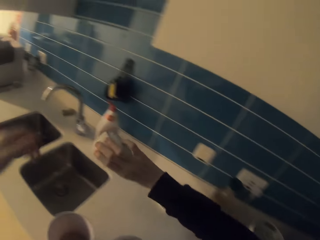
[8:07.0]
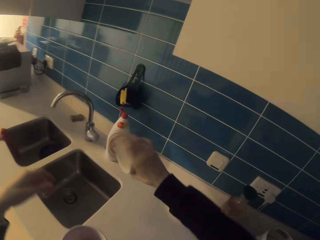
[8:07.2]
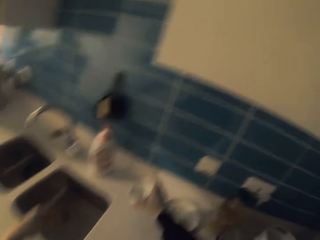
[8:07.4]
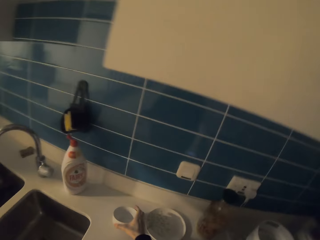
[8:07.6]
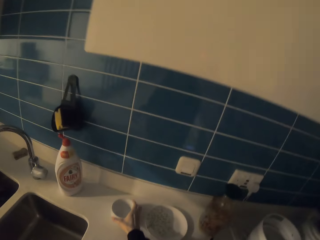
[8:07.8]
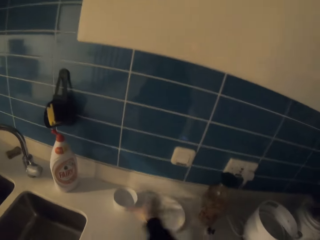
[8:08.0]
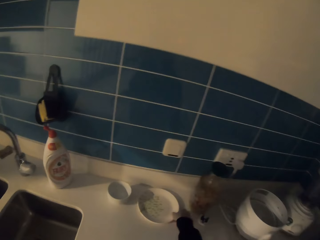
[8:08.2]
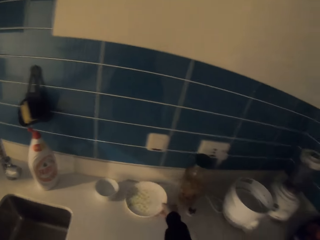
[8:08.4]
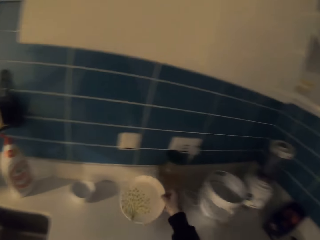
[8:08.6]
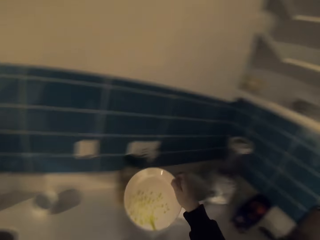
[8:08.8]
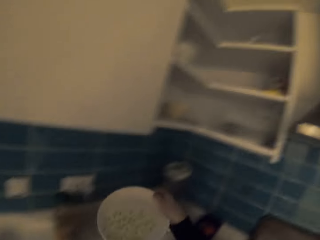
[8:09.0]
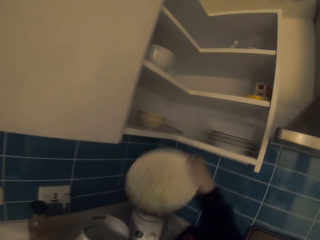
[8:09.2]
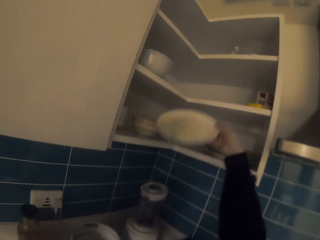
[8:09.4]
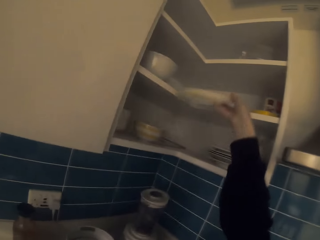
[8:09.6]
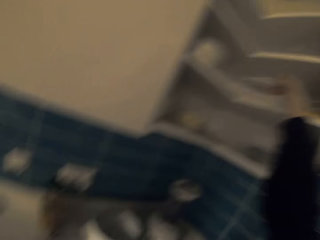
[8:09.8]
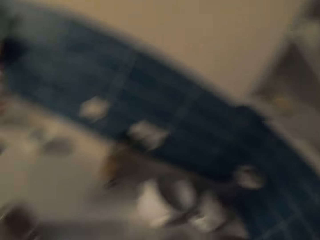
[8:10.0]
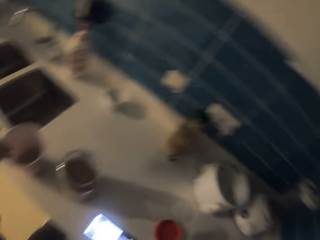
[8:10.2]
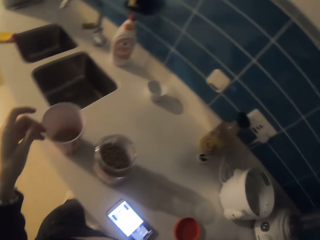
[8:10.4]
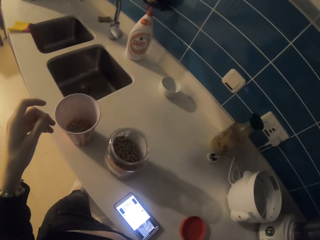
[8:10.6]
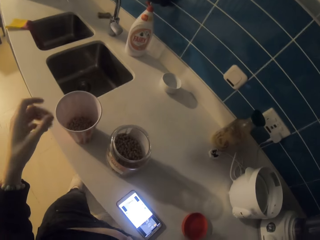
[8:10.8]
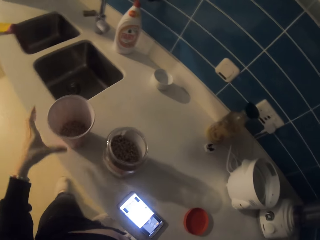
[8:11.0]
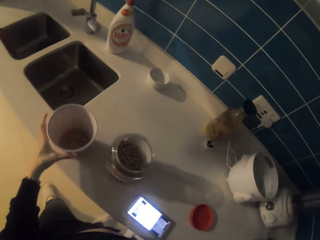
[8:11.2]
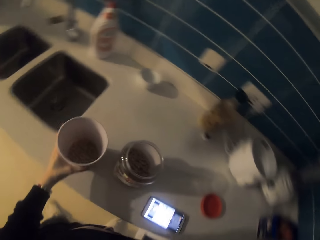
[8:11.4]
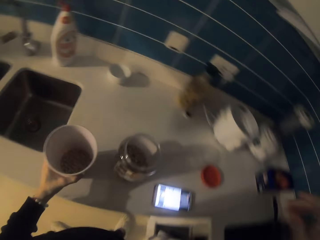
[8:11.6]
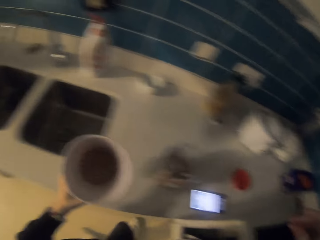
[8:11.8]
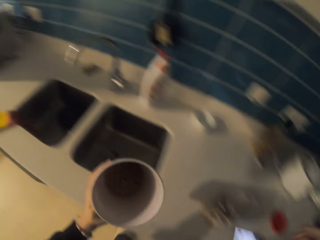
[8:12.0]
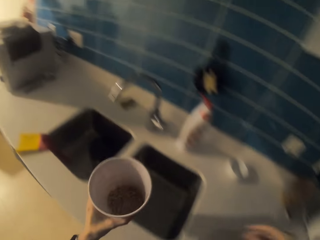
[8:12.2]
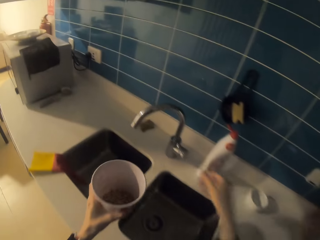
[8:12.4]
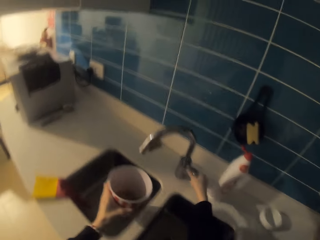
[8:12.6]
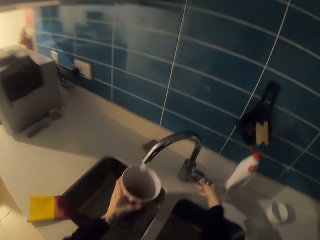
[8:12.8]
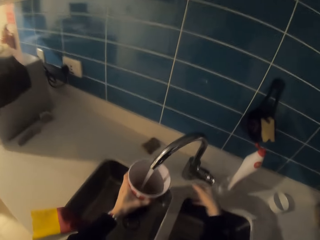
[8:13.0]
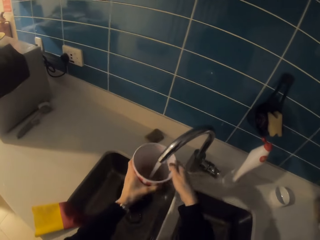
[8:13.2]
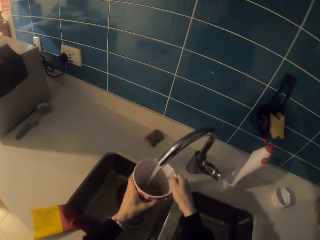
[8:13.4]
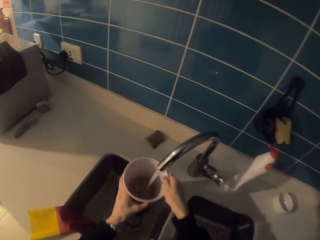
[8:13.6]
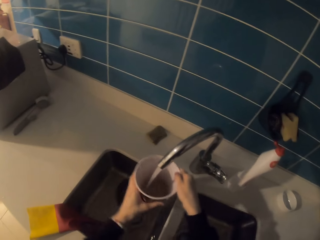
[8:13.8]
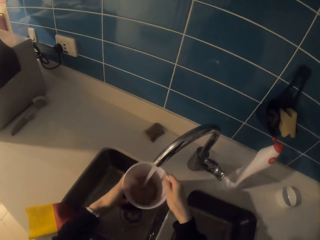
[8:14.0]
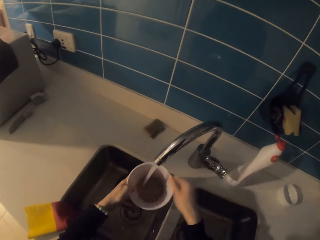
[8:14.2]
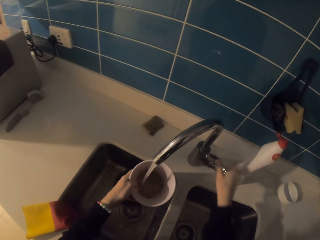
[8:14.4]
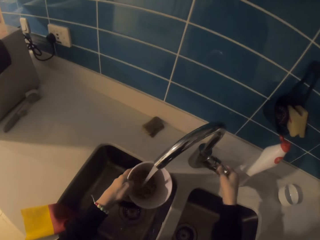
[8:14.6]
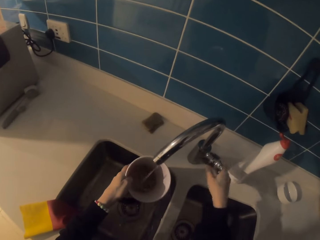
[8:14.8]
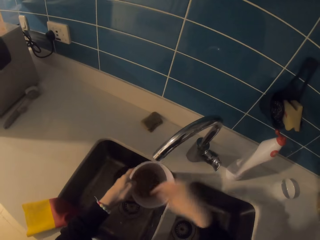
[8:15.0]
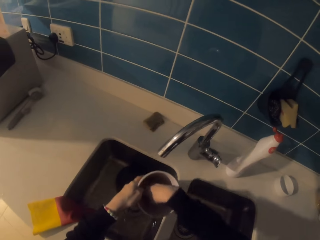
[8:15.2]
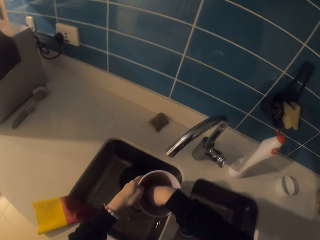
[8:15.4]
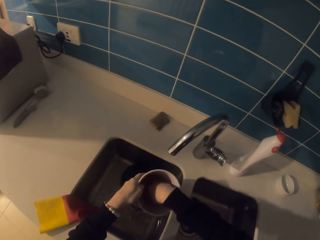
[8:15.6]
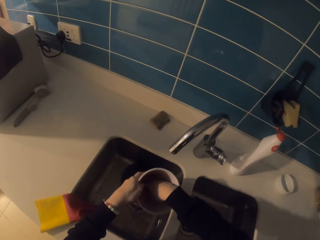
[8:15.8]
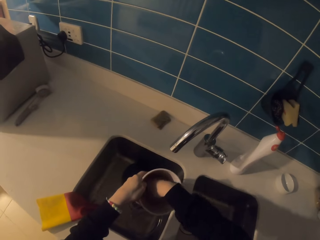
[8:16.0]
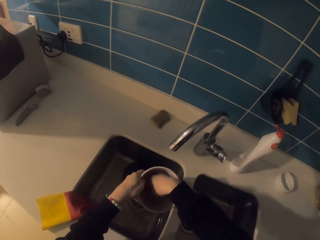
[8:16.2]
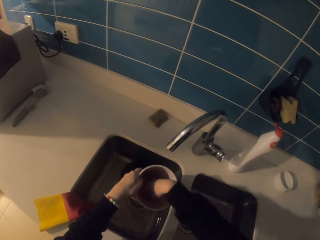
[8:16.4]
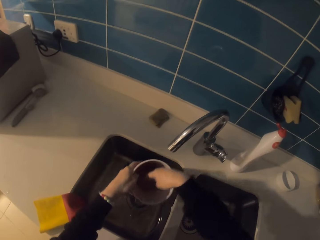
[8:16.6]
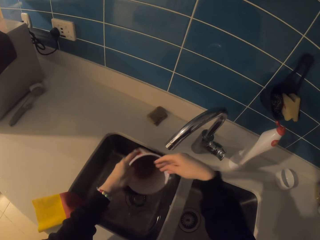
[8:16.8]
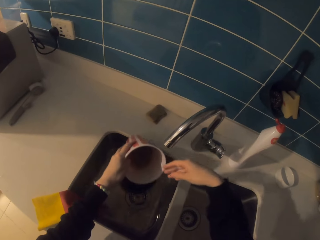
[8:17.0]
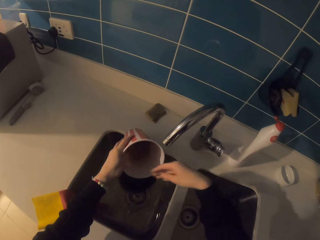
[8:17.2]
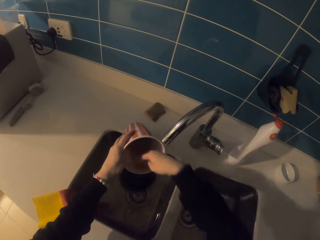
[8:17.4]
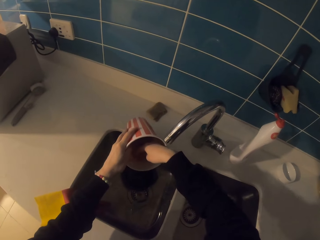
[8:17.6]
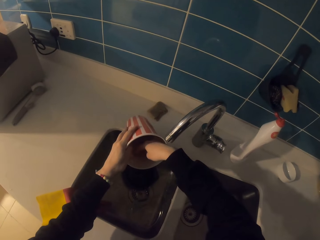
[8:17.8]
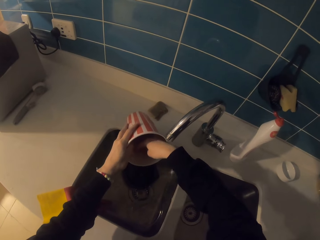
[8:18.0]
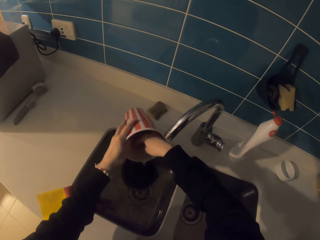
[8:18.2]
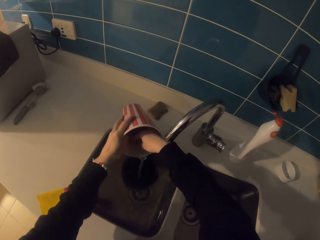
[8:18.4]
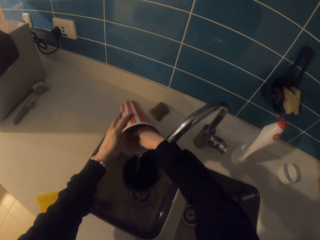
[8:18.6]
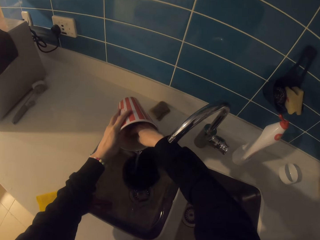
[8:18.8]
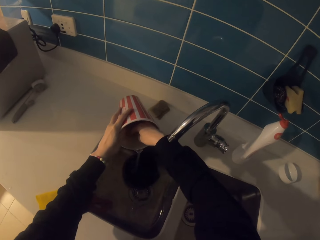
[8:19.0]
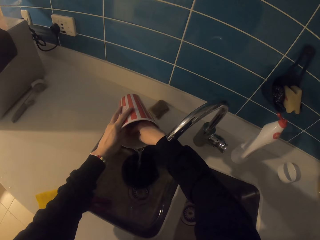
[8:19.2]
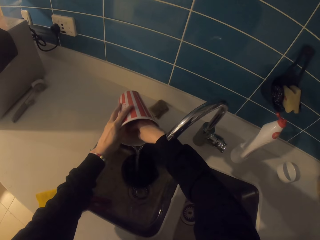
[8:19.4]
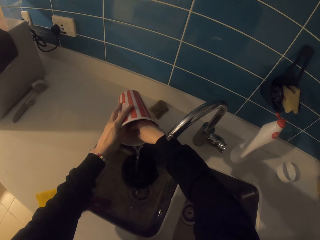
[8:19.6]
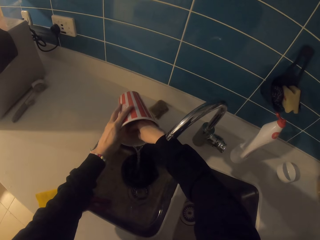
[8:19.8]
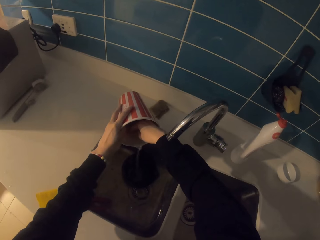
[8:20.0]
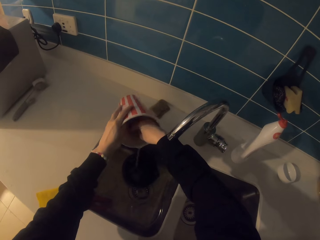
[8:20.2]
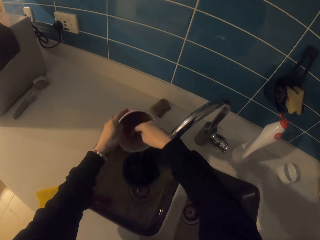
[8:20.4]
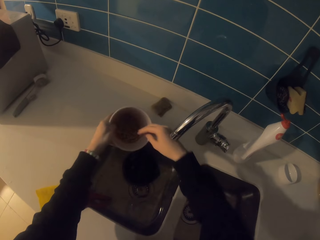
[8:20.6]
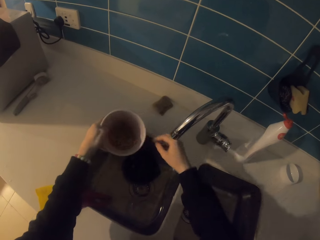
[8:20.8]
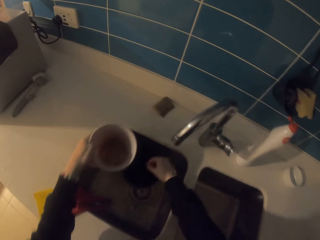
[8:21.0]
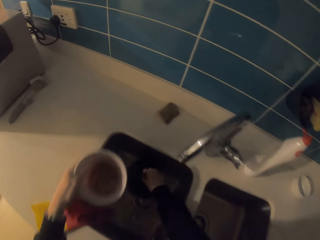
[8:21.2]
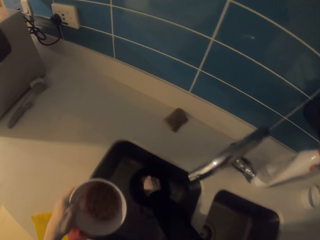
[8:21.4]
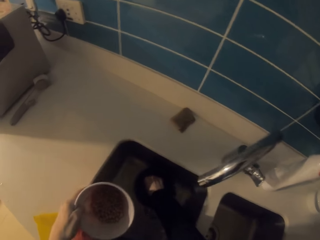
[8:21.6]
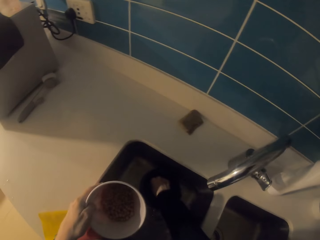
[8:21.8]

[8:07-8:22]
The camera wearer places the white bowl on the kitchen bench. They pick up a plate from the table. They put the plate in the kitchen shelf. They pick up a cup or plastic glass from the table. They turn the tap on. They put water in the cup with grains. They shake the plastic glass. They turn the tap off. They wash grains in the cup. They stir something with hand. They pour water in the sink.

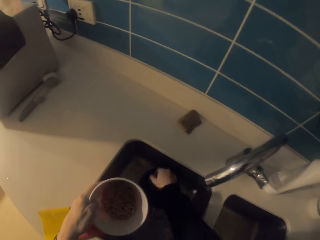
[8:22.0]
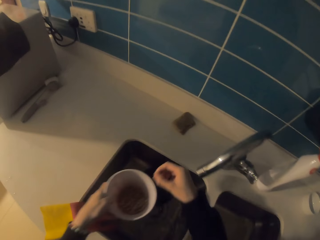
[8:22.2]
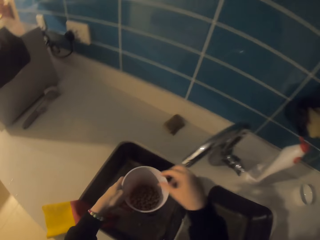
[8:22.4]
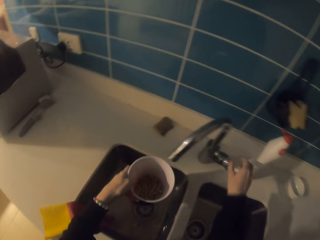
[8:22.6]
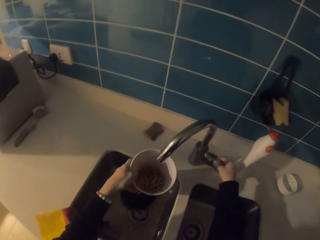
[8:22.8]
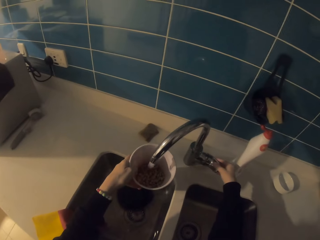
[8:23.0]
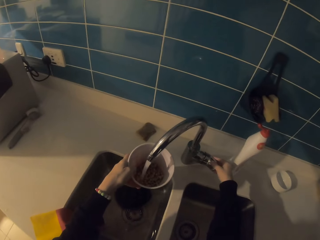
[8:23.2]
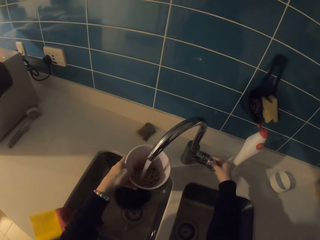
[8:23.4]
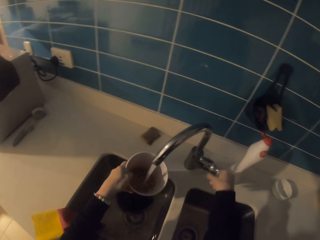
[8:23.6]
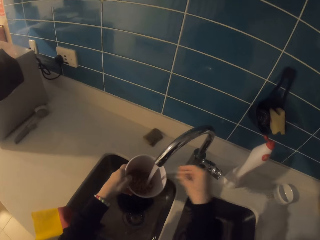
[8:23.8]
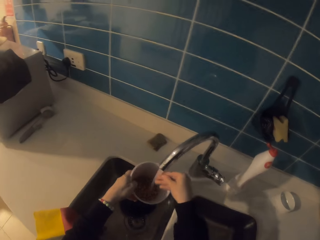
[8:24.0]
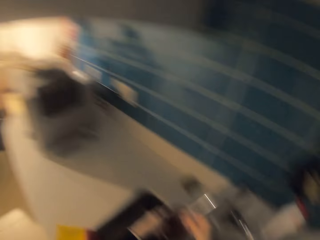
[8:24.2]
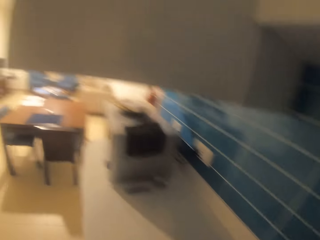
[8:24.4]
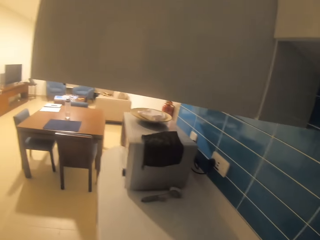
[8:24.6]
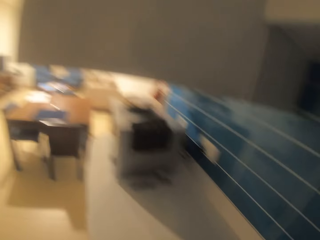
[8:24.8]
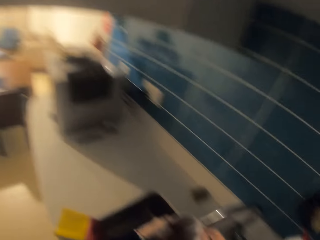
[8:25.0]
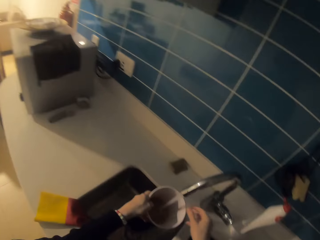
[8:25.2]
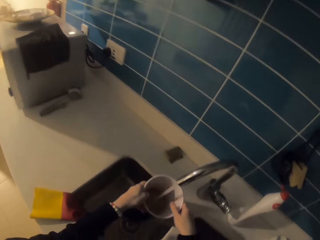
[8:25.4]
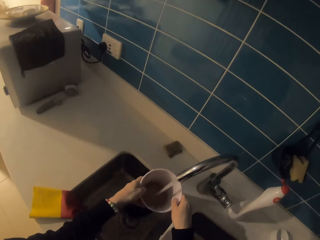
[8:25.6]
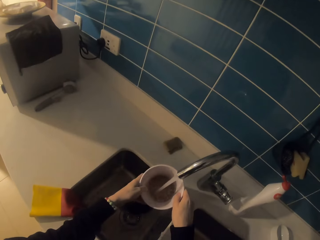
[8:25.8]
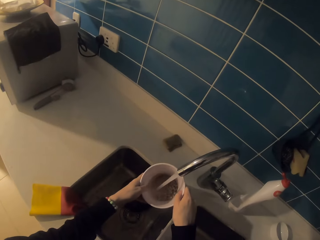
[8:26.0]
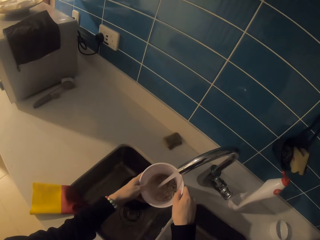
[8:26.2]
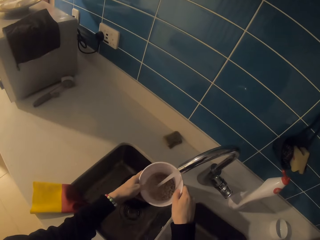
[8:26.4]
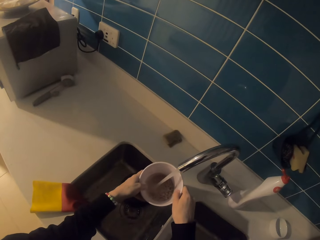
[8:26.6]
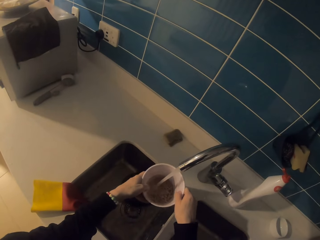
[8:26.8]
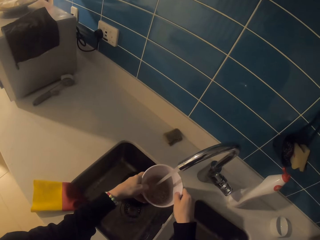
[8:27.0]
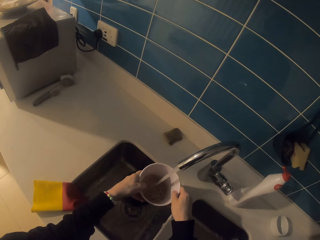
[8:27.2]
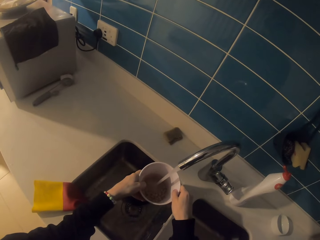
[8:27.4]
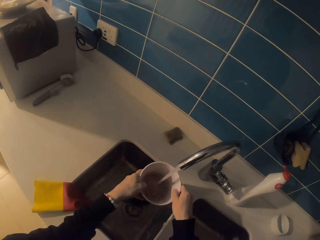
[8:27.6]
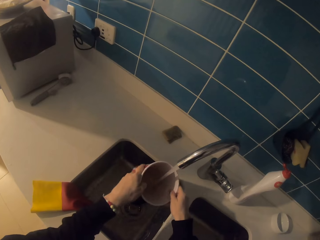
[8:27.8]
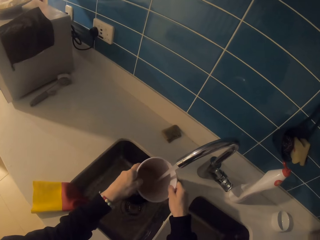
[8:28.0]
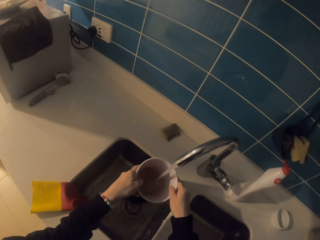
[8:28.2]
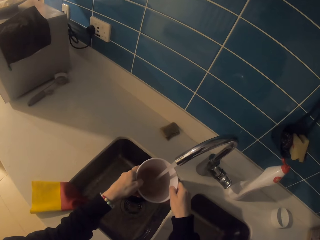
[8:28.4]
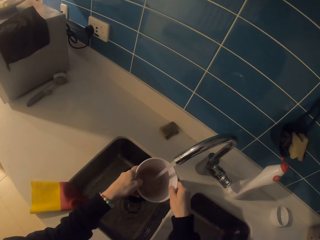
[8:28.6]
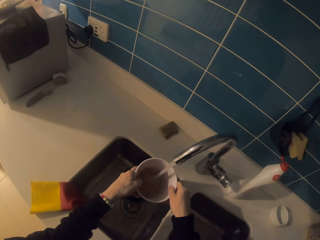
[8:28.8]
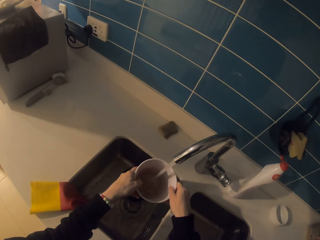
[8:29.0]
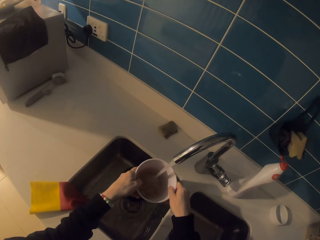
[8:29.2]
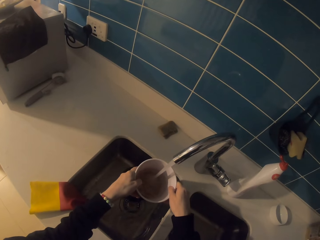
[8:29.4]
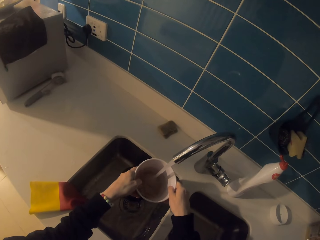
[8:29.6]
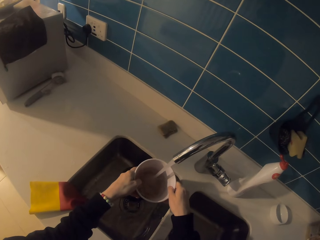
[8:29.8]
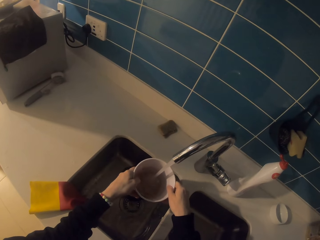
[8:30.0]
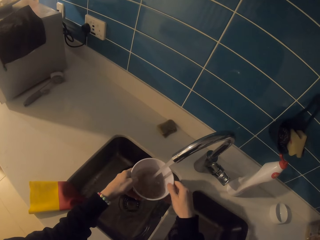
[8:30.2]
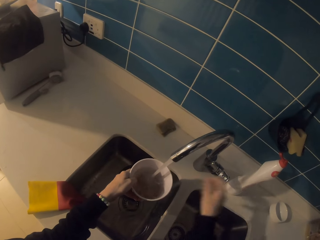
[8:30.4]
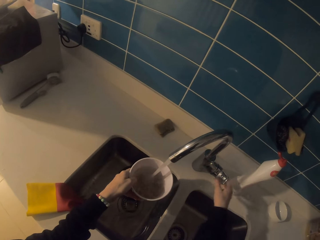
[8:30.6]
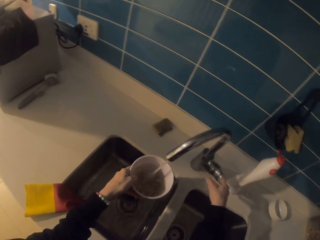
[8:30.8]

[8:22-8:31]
The camera wearer turns the tap on. They put water in the cup. They stare around the house.
